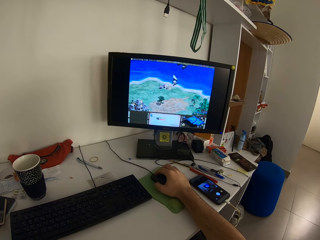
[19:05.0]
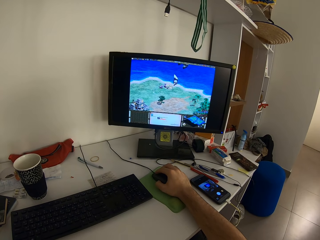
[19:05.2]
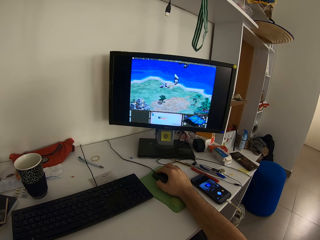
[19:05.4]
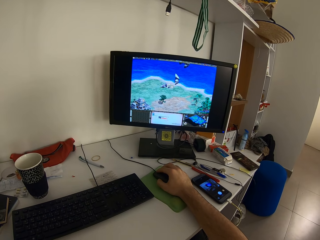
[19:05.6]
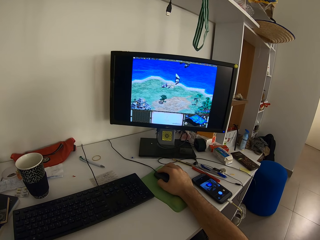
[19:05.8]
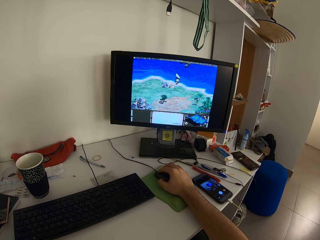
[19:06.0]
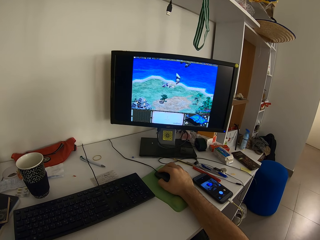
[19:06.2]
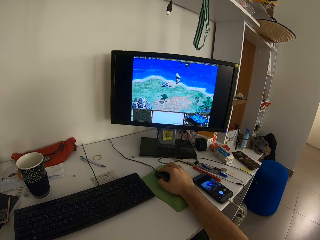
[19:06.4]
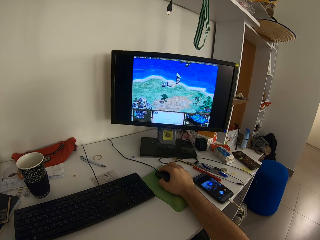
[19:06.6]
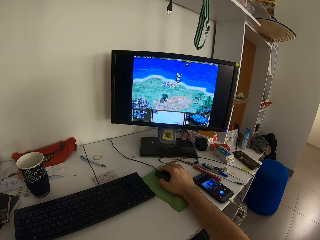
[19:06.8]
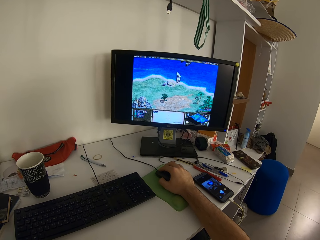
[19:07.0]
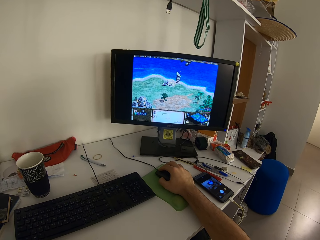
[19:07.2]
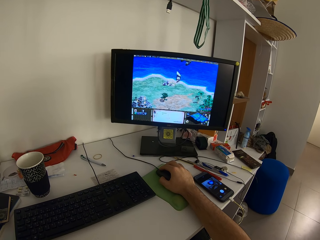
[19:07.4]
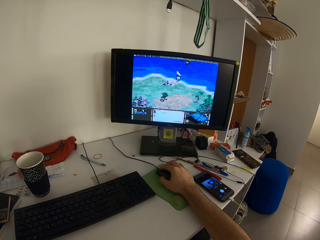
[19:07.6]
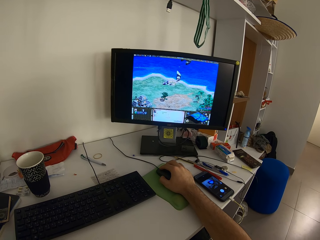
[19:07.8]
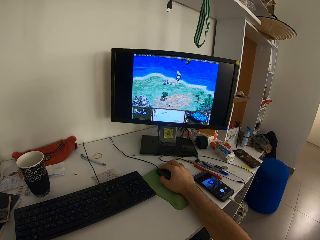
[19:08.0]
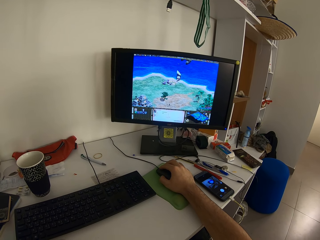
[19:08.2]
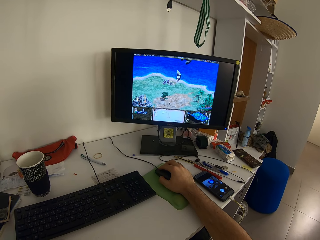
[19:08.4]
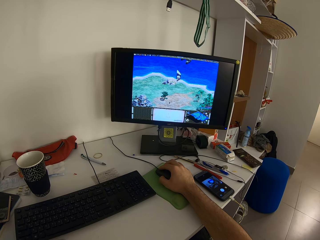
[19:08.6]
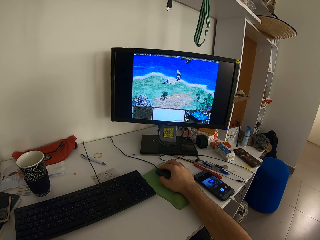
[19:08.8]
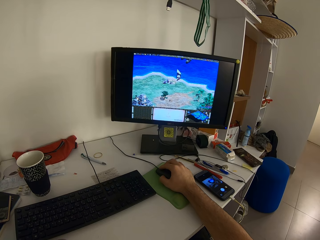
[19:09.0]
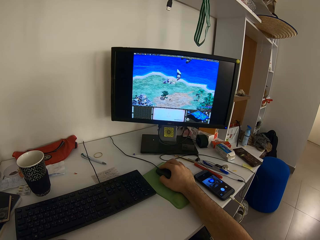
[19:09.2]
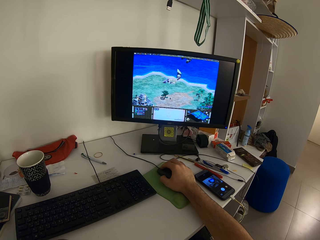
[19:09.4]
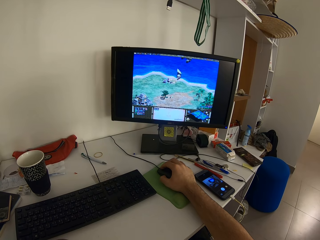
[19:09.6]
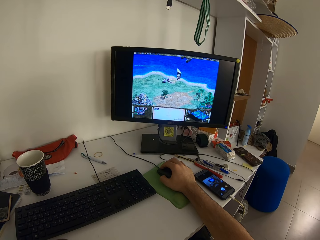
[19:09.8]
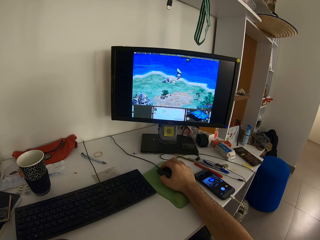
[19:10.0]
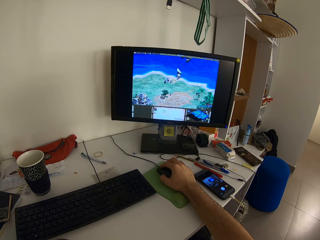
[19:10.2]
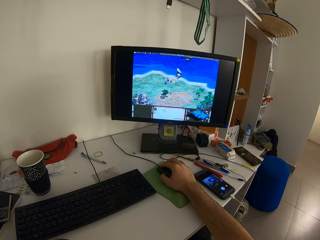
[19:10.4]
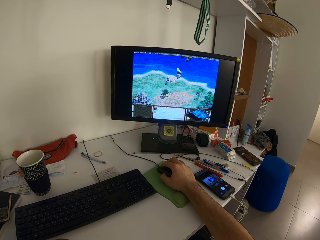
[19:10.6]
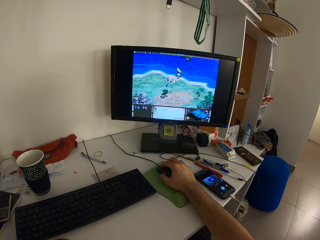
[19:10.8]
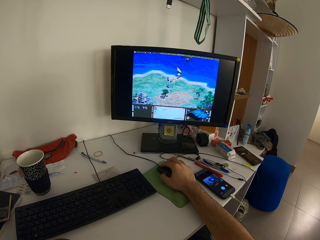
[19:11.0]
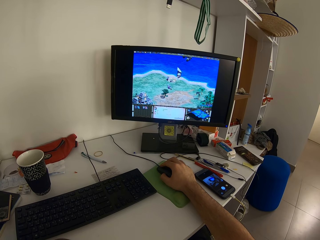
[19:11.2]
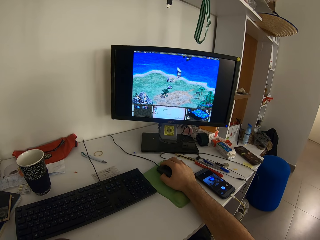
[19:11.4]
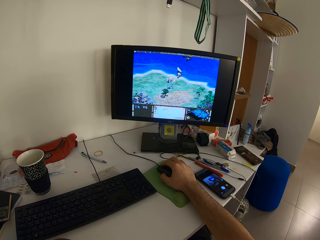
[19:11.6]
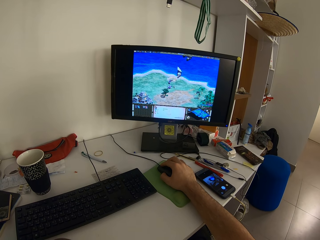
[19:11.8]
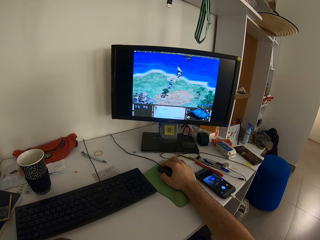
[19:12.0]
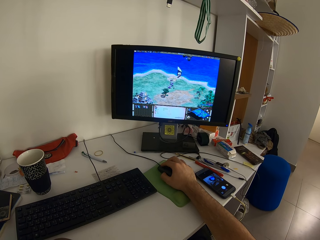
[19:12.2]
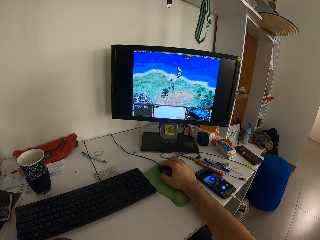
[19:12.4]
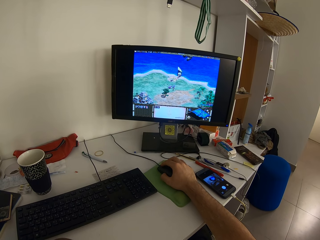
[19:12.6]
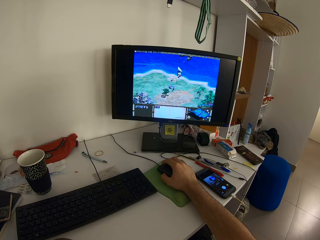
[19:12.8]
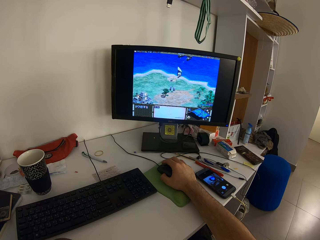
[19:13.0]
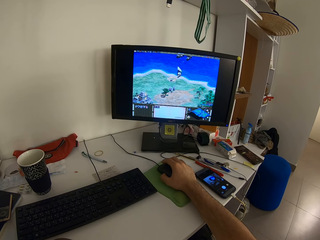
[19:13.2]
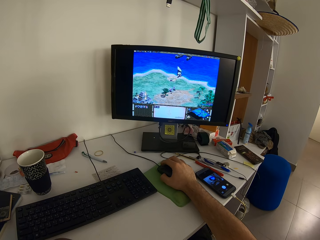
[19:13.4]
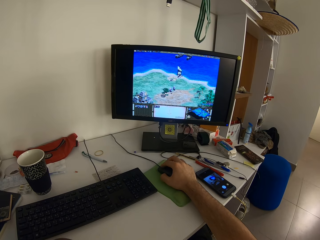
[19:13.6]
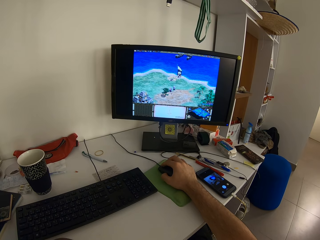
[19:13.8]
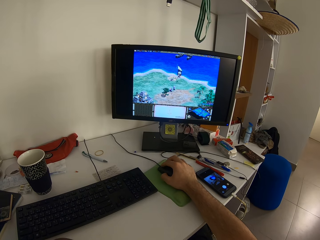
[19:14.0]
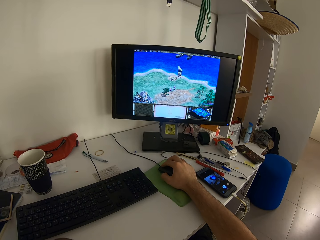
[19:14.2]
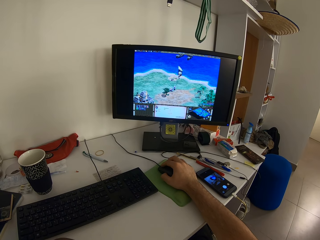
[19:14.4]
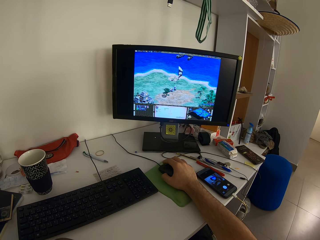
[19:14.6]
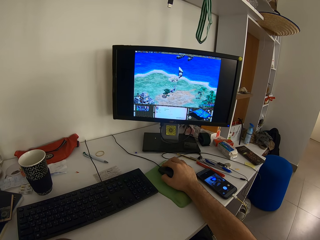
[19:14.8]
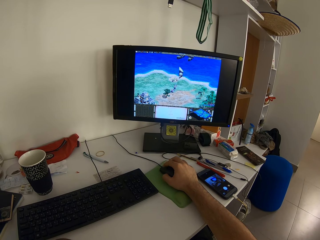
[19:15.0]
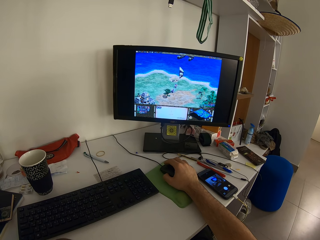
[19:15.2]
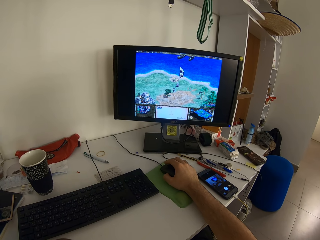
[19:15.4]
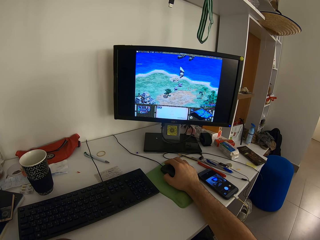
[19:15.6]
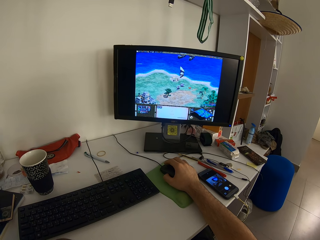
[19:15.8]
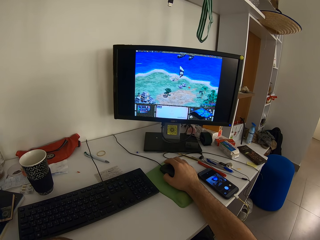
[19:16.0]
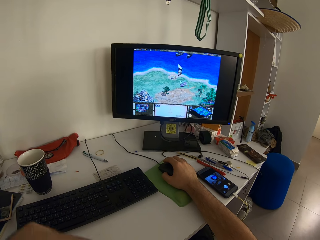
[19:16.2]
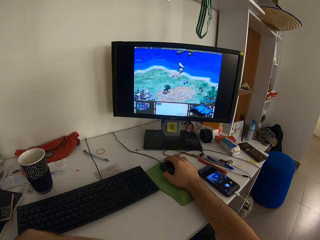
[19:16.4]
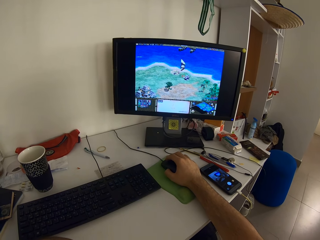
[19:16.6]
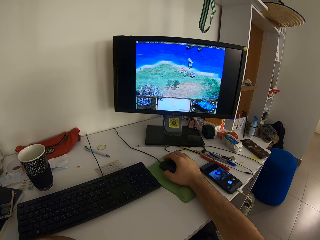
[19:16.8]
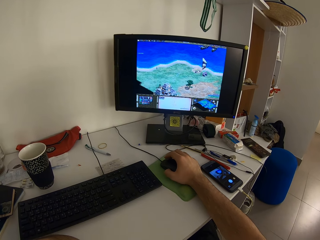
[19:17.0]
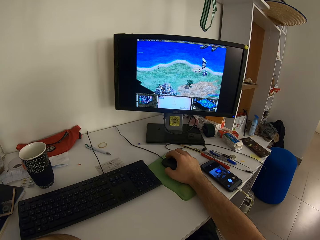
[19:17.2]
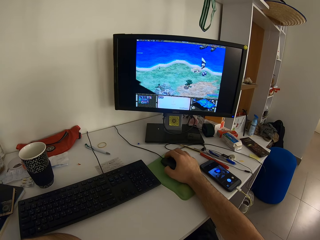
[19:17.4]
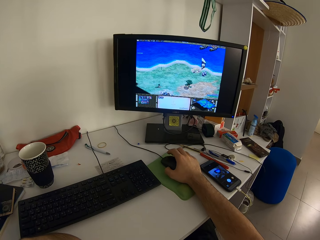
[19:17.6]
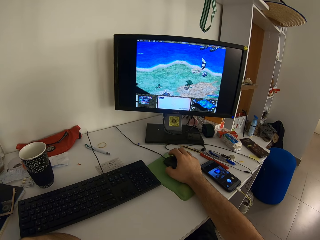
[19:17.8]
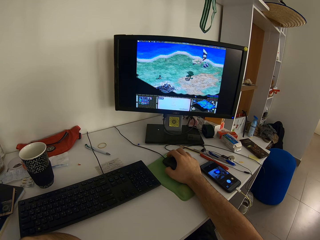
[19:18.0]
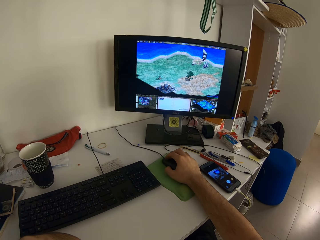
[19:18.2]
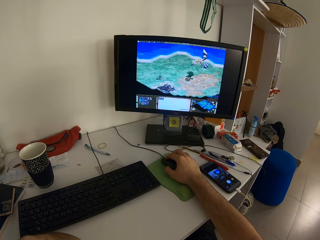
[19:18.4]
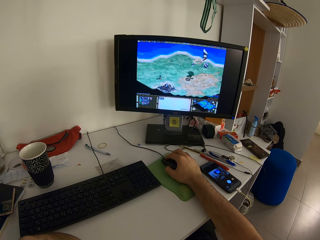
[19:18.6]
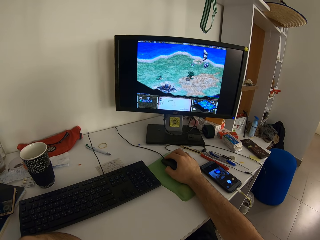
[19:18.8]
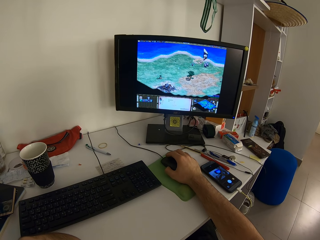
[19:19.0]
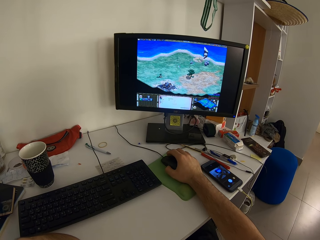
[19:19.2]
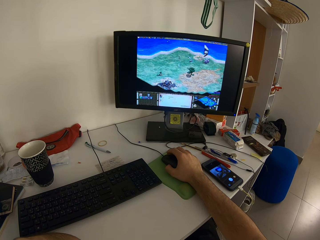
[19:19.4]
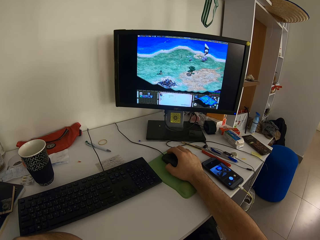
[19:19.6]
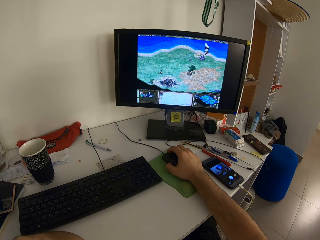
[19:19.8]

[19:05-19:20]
The camera wearer moves the left arm.

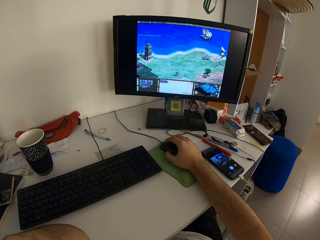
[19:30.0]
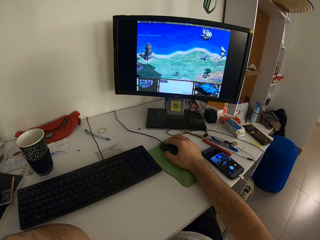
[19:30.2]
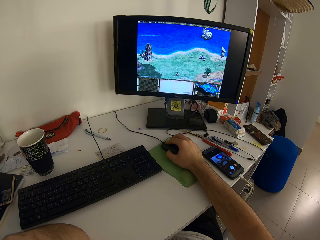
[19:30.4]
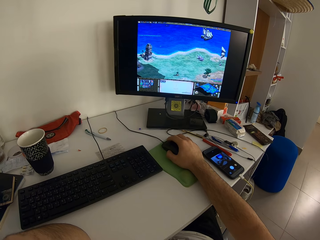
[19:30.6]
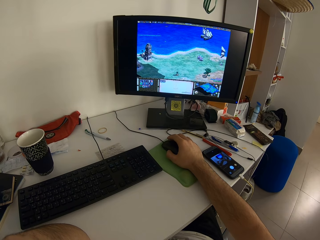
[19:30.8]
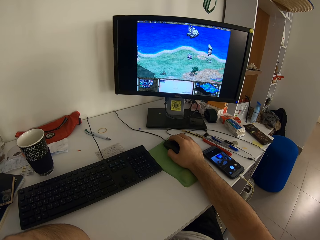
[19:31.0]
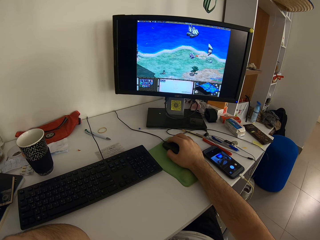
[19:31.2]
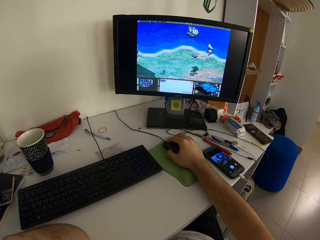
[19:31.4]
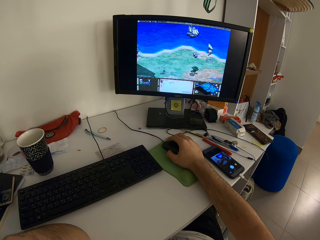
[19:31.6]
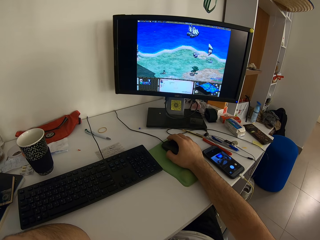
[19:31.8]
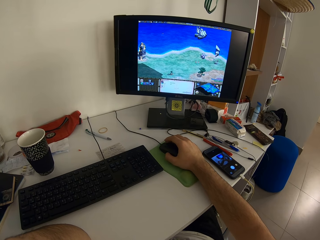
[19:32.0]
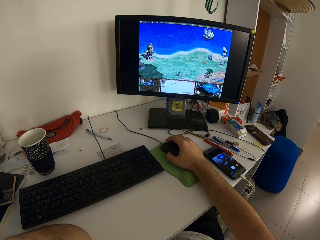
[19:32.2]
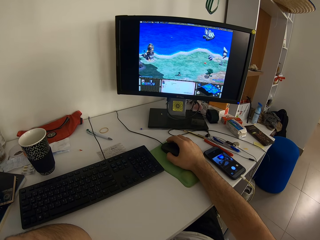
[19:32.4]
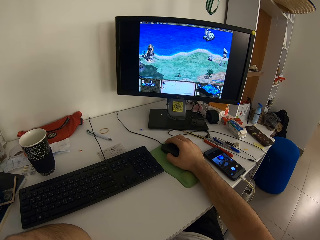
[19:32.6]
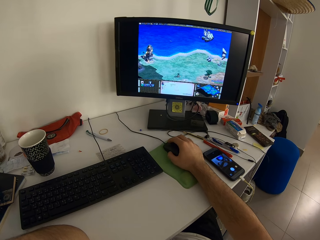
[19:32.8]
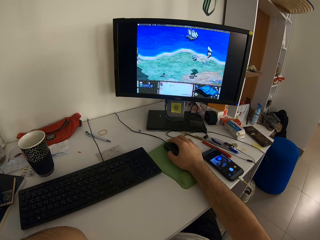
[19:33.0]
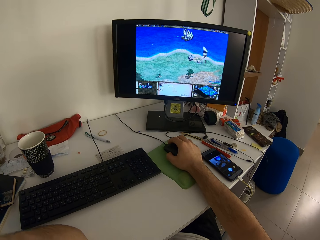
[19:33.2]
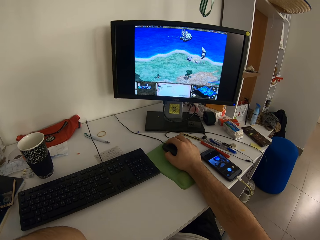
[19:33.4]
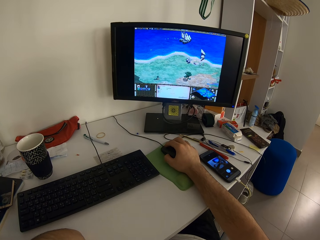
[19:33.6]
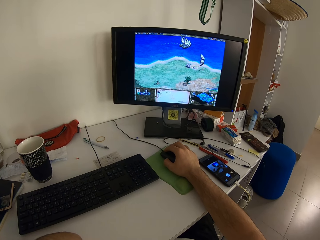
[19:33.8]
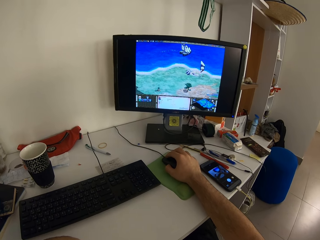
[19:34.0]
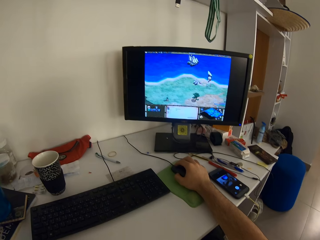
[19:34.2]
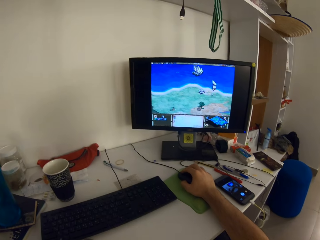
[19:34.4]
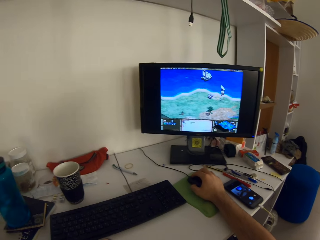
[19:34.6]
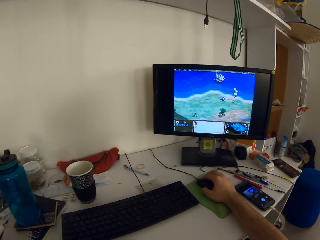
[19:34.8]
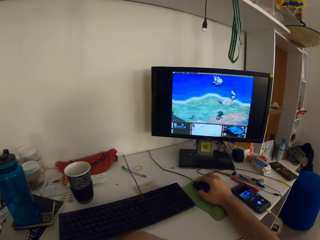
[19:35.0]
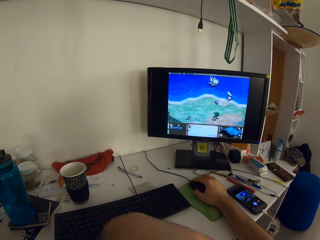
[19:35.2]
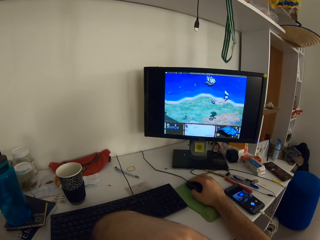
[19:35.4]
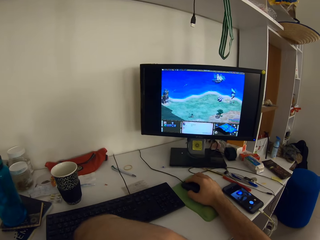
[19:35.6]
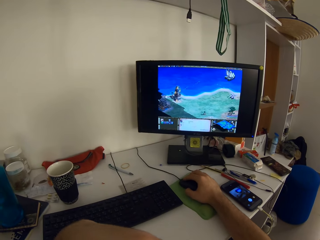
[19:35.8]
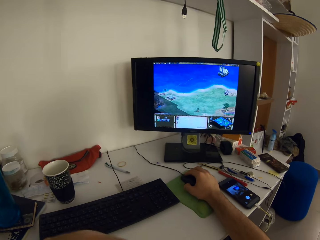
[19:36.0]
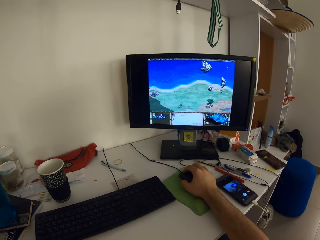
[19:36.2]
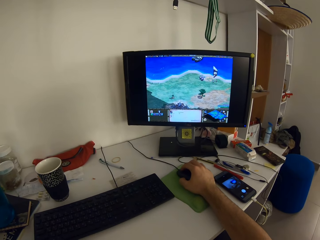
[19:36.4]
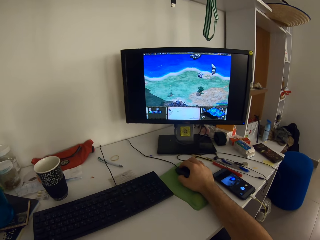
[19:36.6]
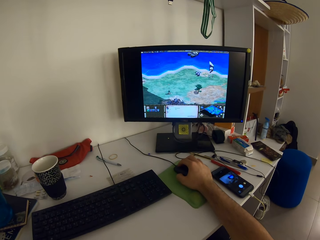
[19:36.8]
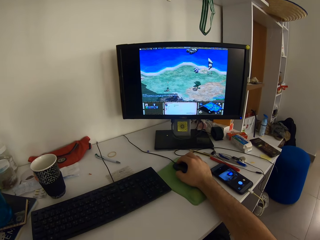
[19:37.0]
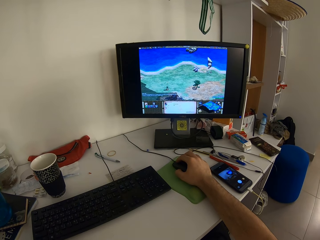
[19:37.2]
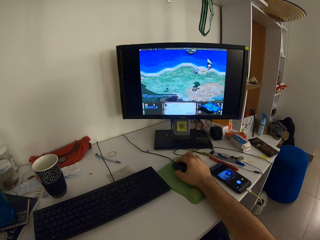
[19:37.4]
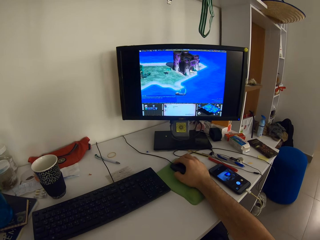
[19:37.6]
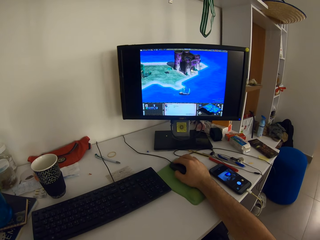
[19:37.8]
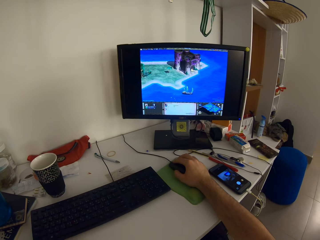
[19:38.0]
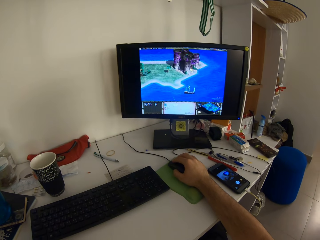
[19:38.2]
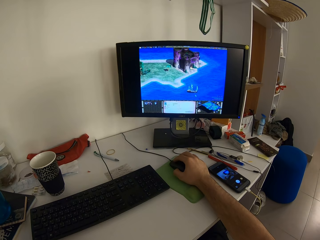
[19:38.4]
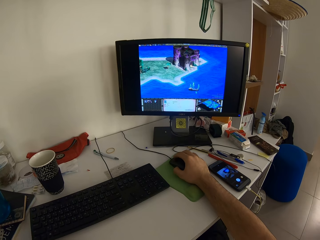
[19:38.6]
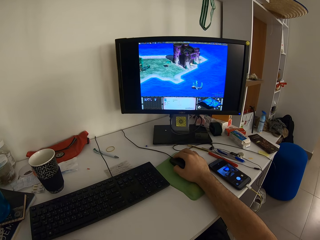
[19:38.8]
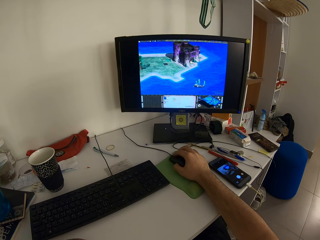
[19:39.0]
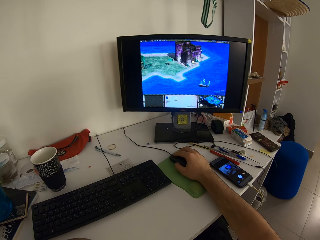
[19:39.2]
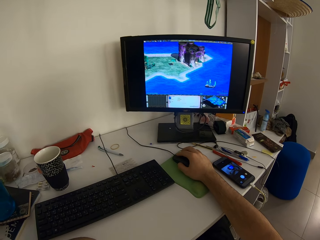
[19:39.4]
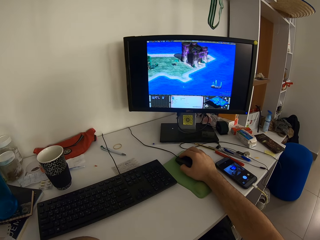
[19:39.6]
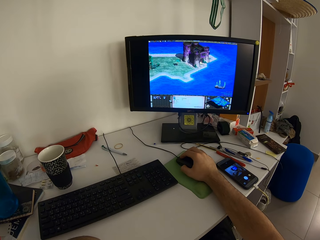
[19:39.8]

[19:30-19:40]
The camera wearer moves the left arm. They move the left hand.
